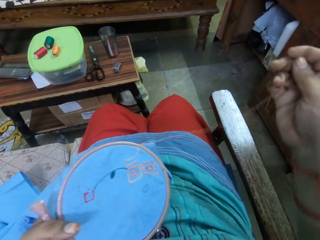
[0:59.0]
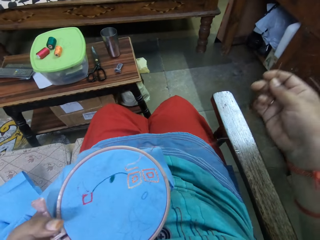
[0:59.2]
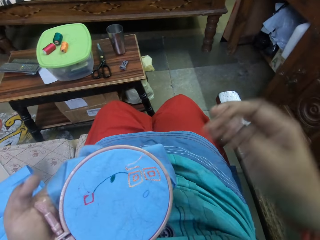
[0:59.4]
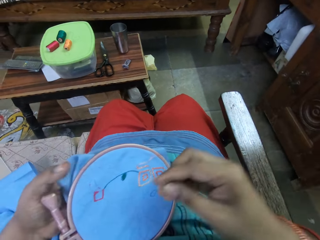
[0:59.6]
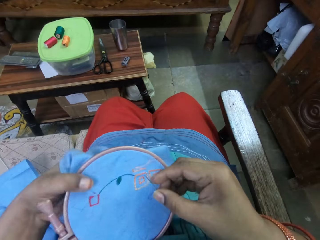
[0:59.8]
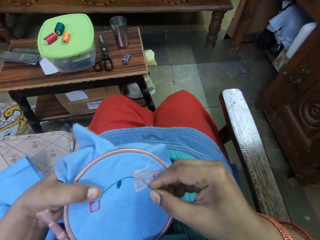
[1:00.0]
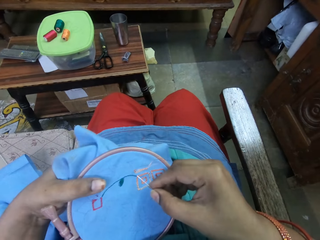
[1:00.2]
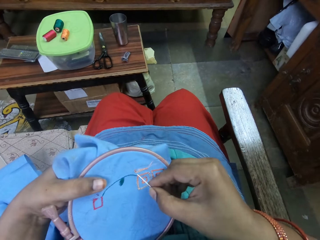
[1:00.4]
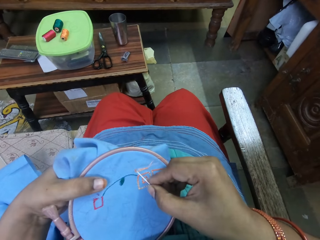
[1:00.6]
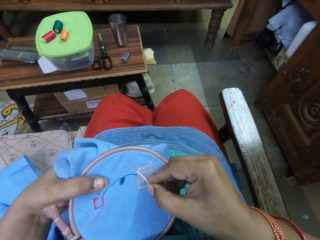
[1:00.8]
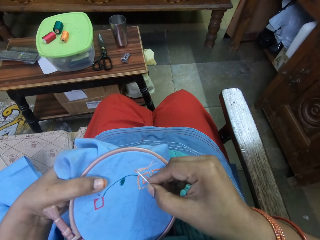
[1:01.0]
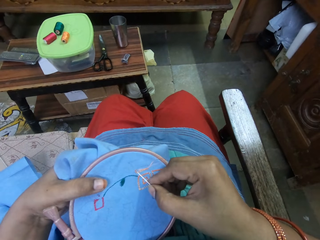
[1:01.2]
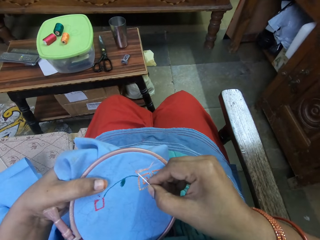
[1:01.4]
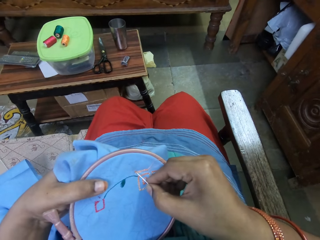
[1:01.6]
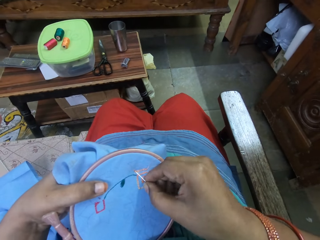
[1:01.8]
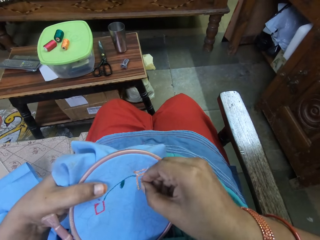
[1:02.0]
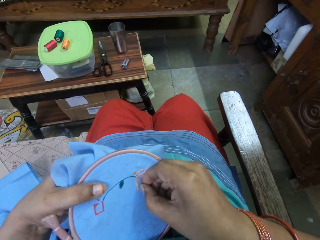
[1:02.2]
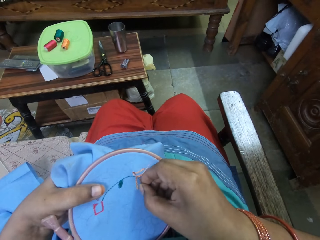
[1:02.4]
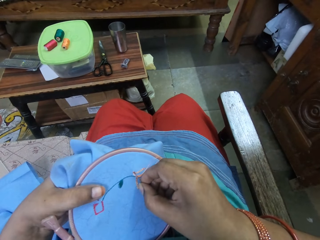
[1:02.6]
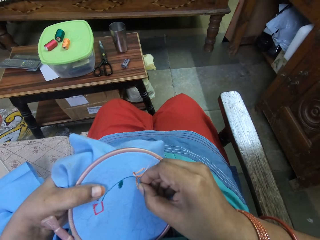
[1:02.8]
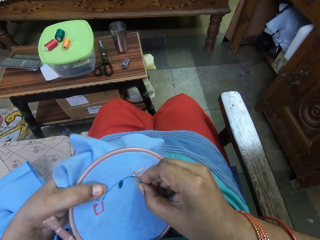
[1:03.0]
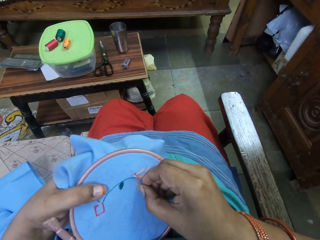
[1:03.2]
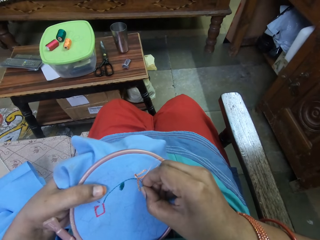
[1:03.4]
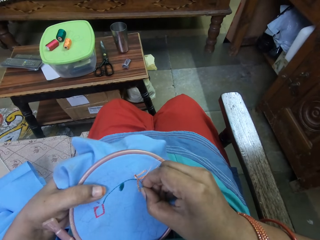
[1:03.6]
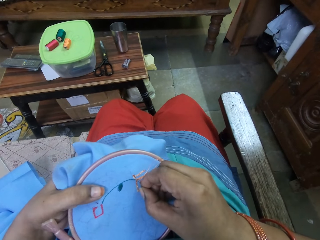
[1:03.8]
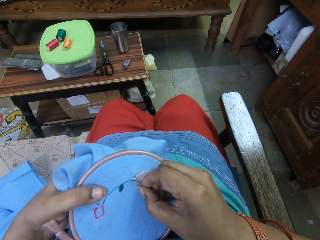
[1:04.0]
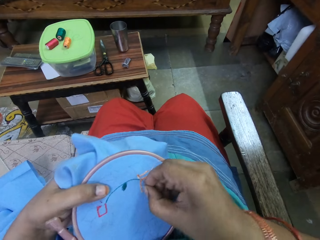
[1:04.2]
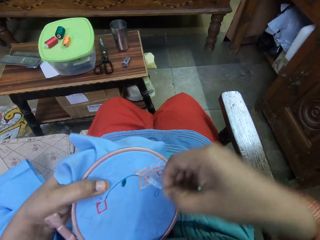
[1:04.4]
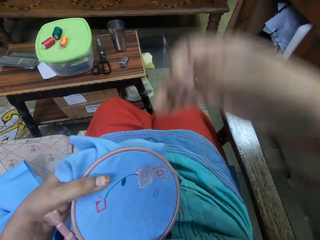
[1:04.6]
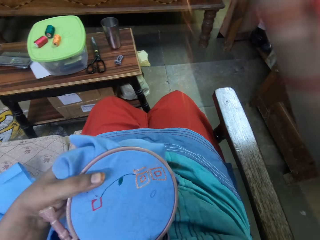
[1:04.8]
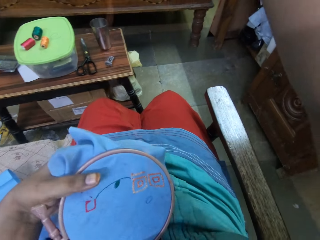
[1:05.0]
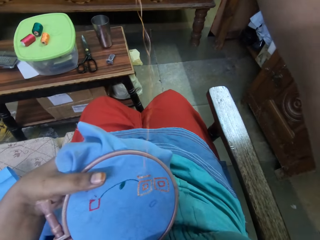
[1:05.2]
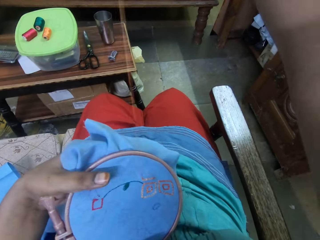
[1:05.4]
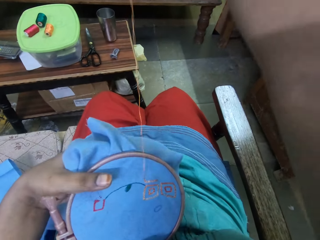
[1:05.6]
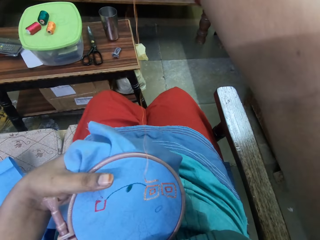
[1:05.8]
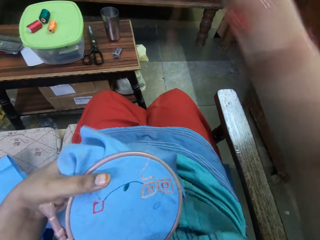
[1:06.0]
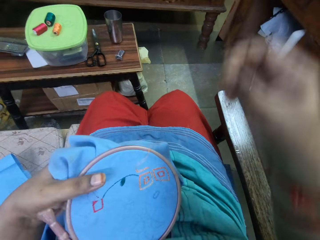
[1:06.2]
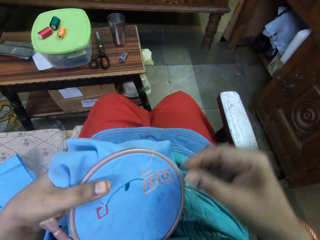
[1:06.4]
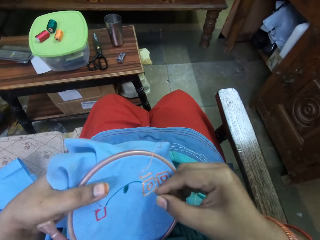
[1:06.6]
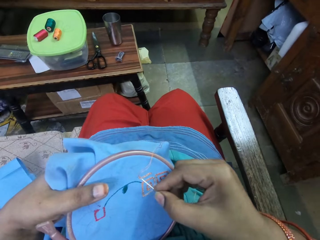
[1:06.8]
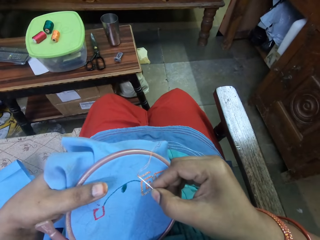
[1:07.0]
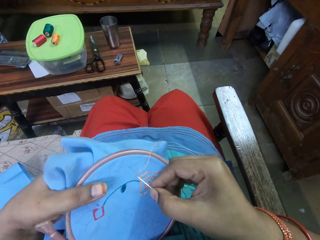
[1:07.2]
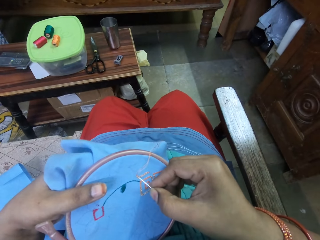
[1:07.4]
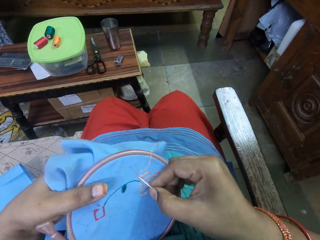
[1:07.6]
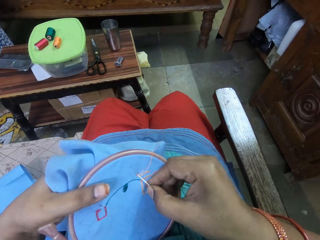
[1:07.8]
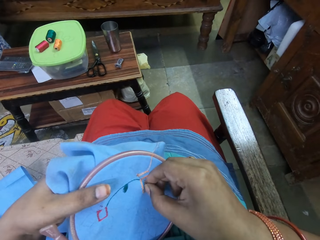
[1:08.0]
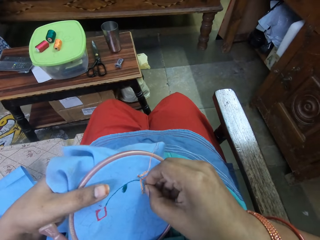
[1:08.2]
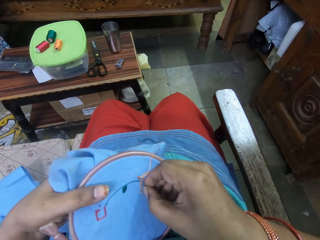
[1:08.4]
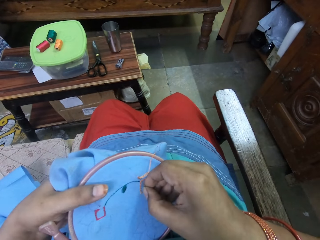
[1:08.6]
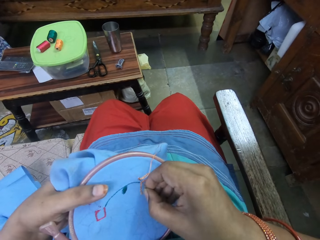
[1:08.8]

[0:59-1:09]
The camera wearer stitches a thread.

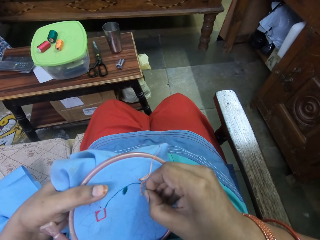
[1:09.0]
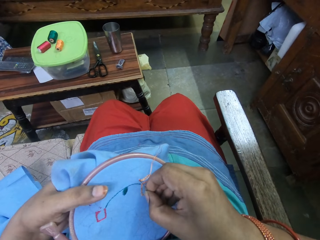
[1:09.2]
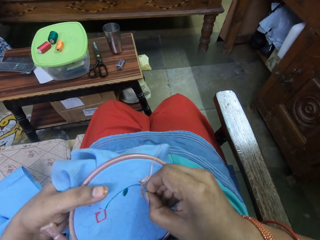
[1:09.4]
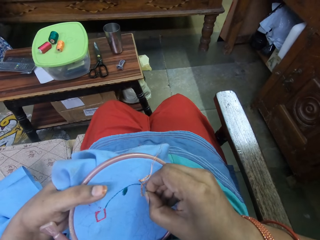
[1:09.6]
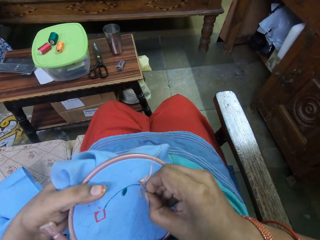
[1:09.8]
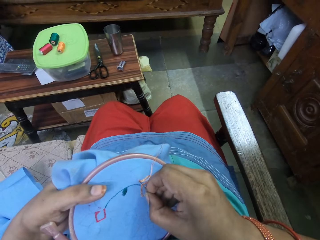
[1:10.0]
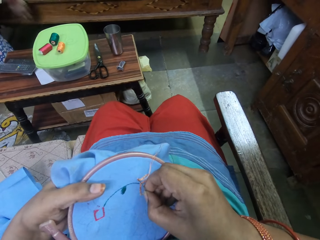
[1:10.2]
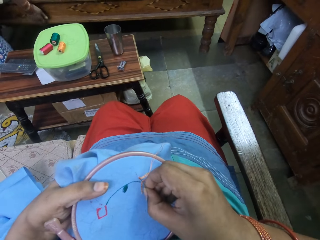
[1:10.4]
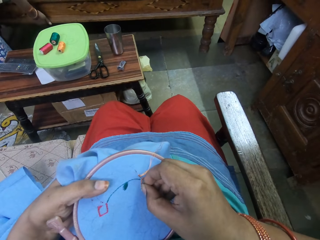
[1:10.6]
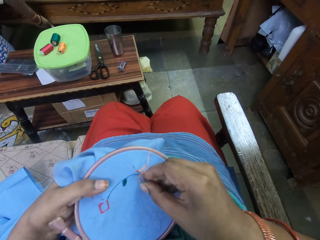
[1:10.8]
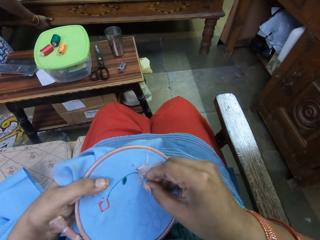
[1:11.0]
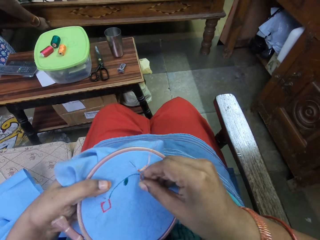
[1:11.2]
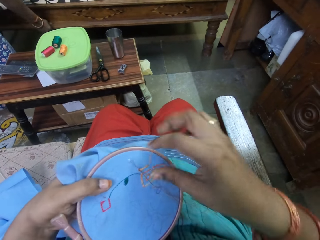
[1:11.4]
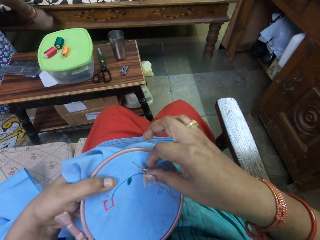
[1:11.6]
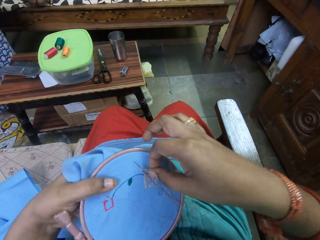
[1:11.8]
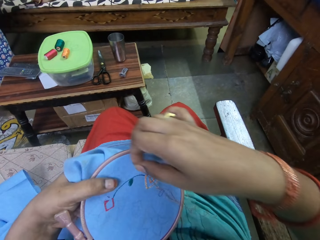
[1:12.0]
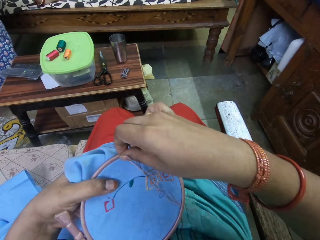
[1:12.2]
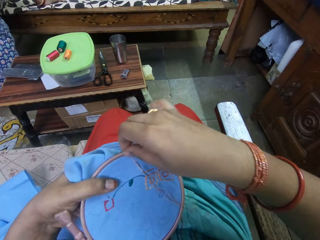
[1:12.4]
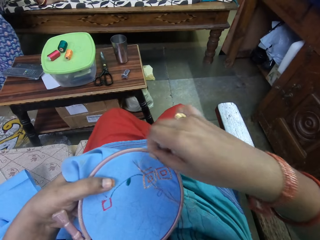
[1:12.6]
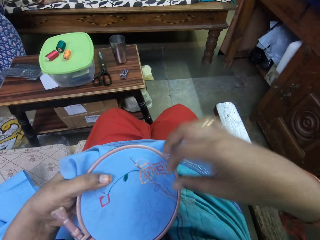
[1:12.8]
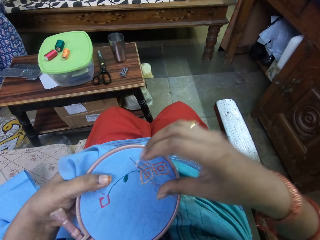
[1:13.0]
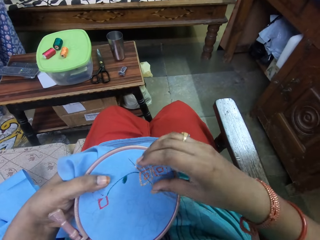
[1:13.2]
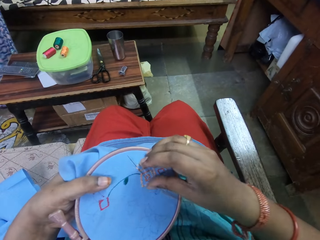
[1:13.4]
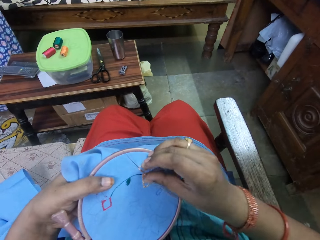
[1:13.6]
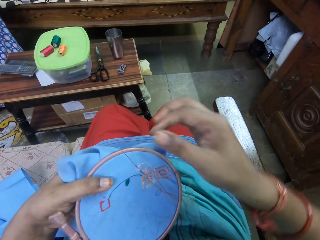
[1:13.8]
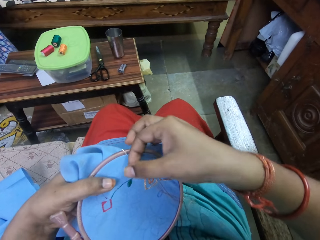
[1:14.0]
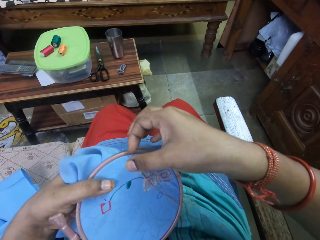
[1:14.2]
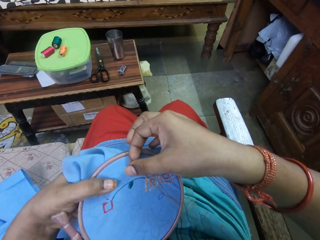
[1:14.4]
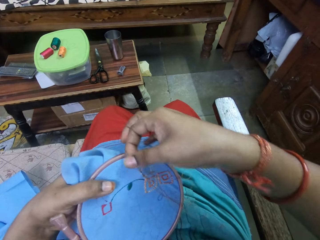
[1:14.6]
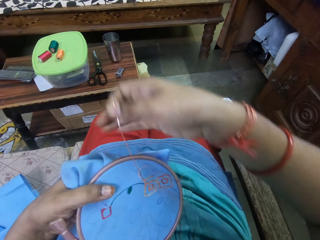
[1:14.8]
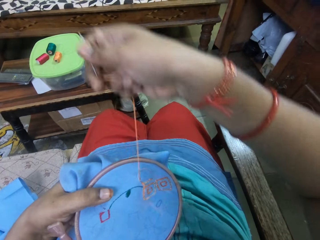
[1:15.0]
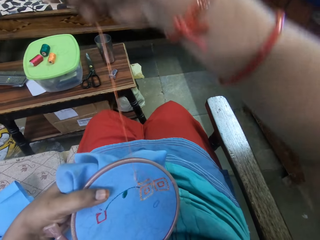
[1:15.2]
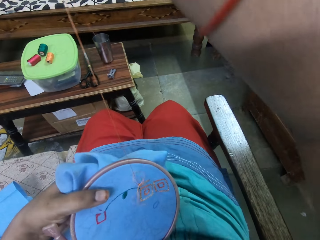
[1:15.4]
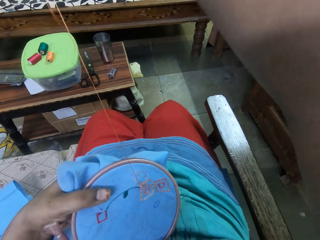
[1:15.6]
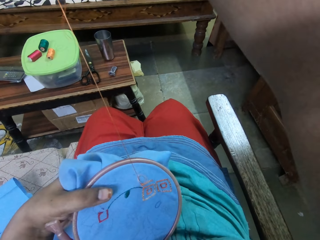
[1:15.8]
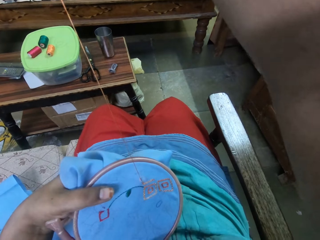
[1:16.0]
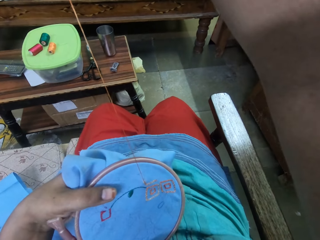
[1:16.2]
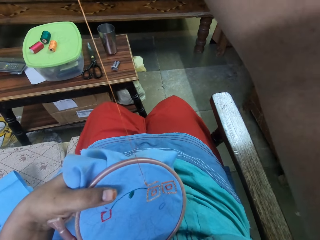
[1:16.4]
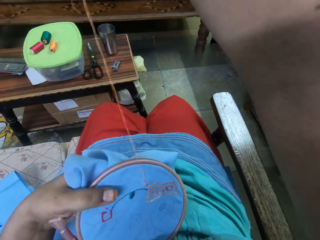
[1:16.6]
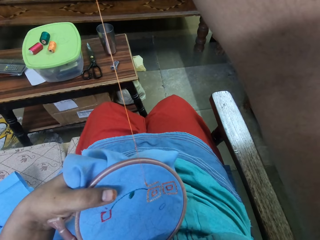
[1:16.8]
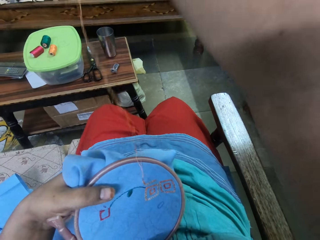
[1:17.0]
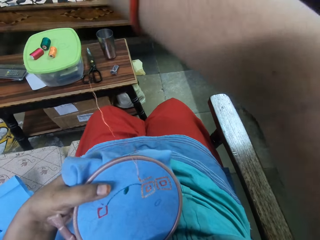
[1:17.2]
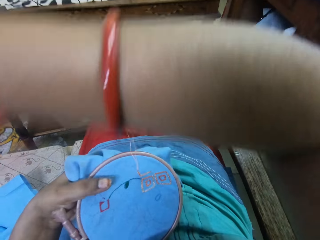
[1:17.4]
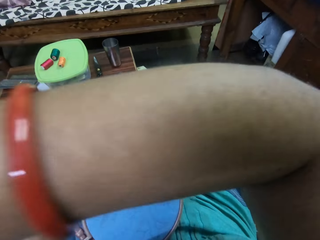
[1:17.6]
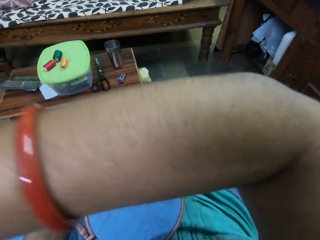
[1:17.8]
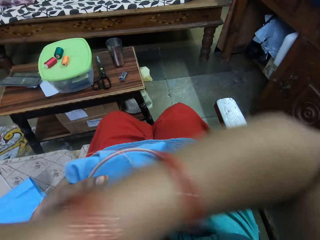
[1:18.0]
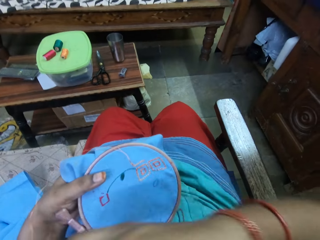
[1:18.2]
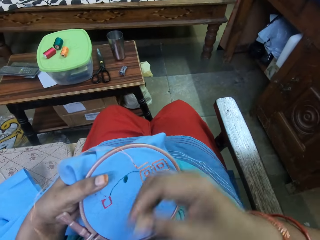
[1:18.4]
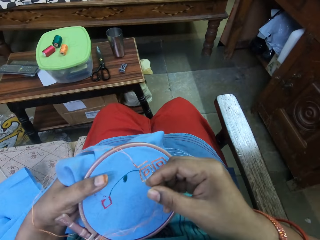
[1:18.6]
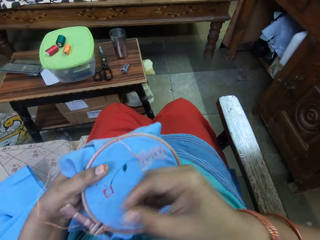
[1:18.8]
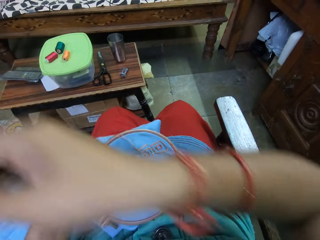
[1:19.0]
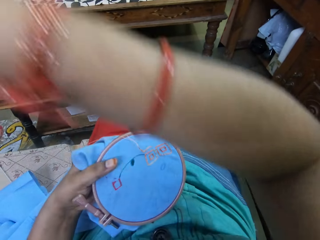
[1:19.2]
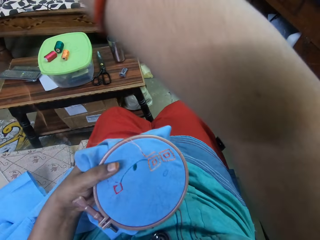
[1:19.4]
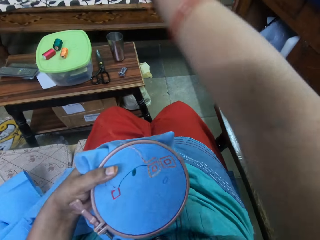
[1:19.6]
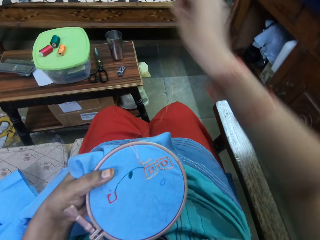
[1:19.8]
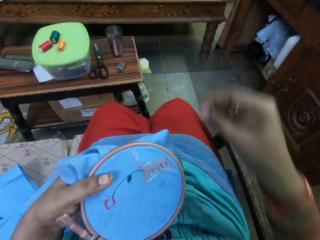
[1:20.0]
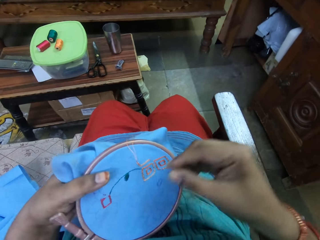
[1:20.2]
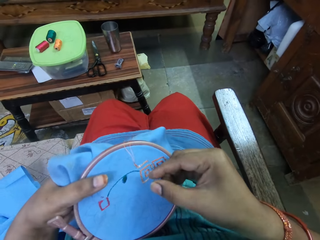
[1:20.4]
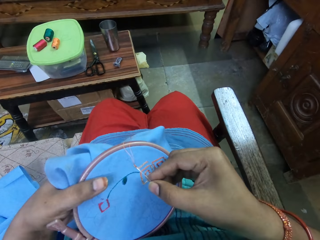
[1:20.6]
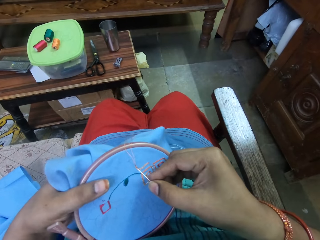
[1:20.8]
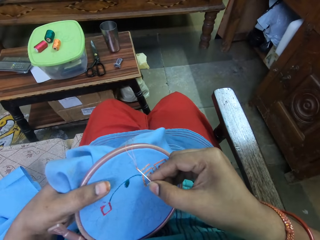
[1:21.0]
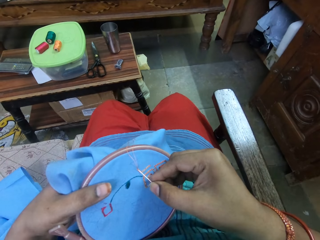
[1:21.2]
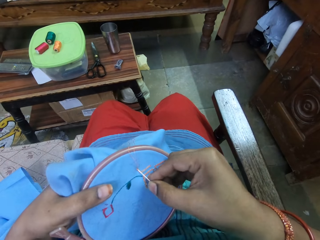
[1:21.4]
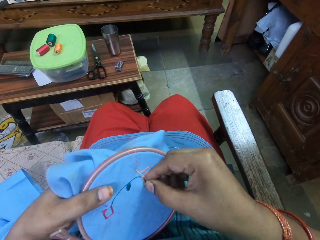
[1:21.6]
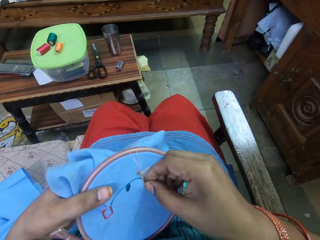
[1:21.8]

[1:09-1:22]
A woman drags a chair with her right hand. The woman places her right hand on the chair. The camera wearer pulls the thread. She moves the threaded needle in her right hand across the fabric in the embroidery loop in her left hand. She embroiders the fabric in the embroidery loop in her left hand with the threaded needle in her right hand.
